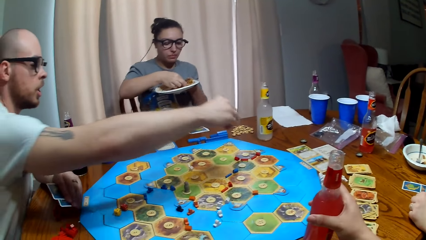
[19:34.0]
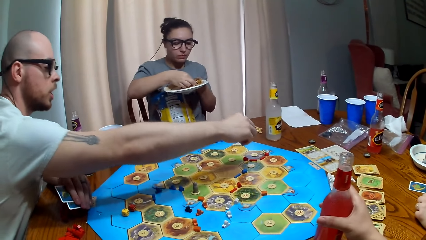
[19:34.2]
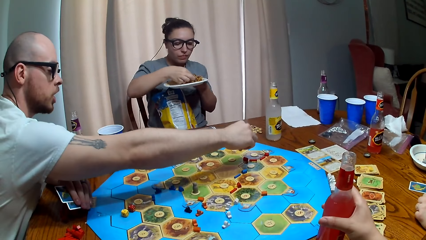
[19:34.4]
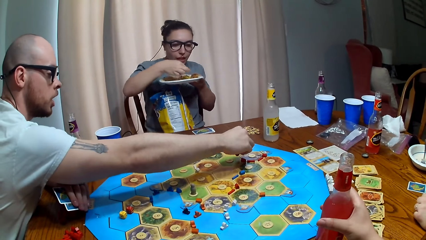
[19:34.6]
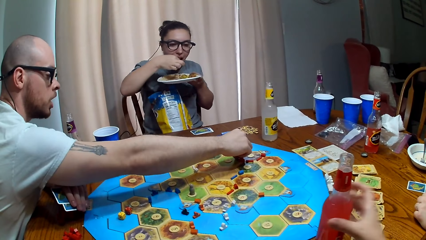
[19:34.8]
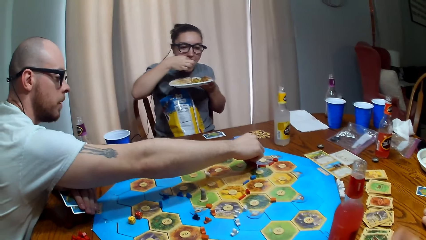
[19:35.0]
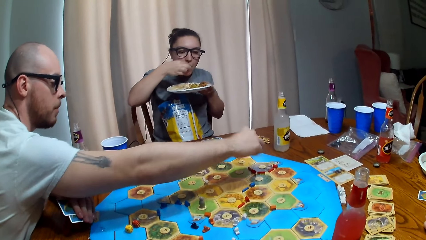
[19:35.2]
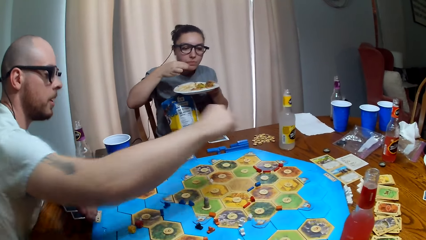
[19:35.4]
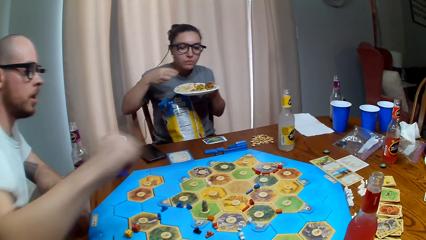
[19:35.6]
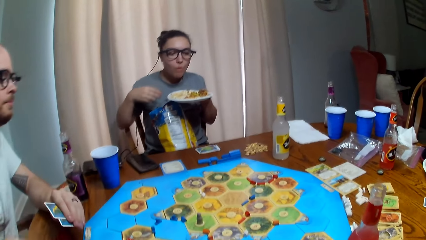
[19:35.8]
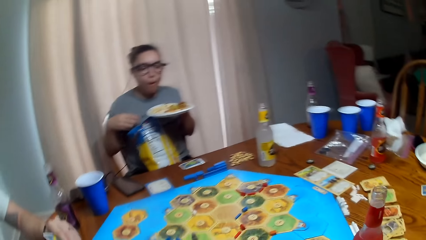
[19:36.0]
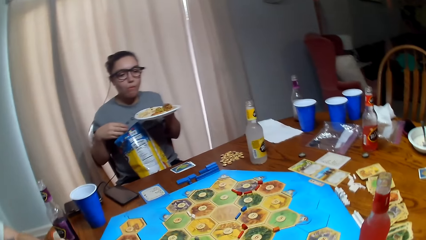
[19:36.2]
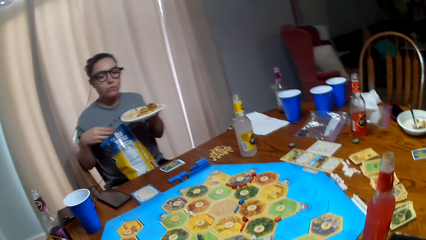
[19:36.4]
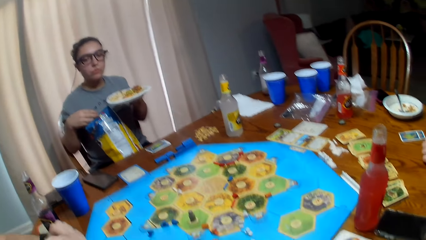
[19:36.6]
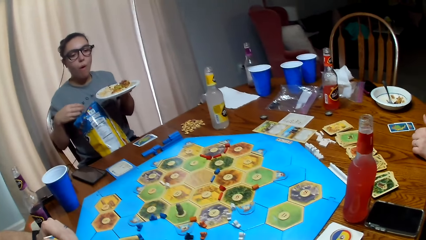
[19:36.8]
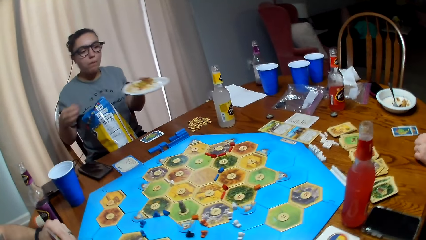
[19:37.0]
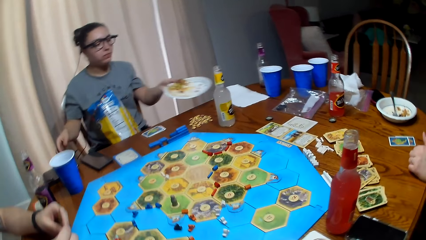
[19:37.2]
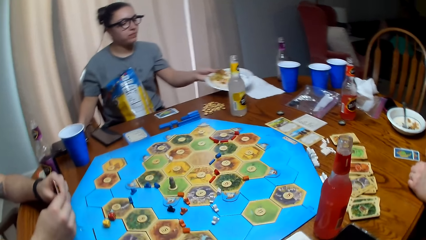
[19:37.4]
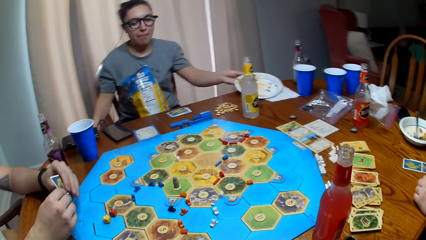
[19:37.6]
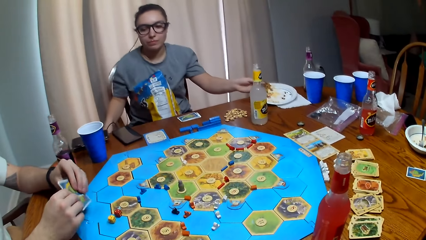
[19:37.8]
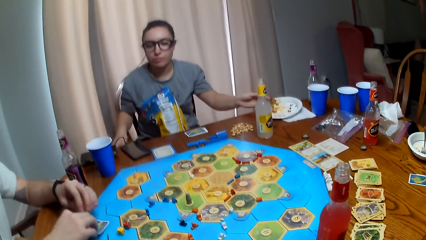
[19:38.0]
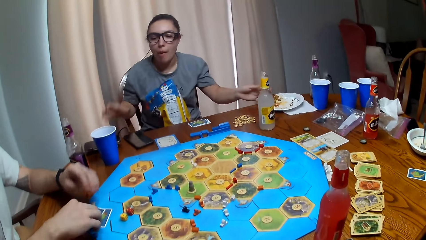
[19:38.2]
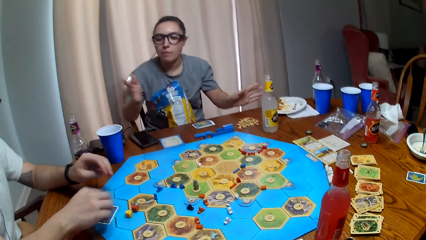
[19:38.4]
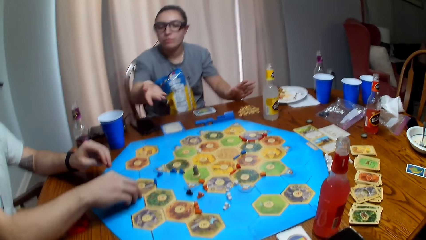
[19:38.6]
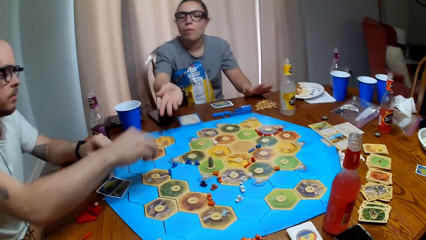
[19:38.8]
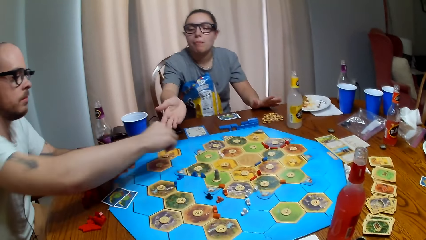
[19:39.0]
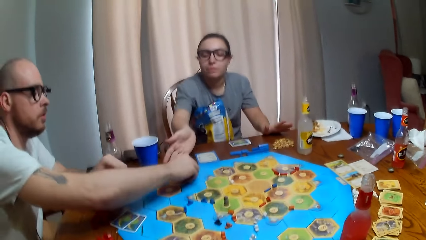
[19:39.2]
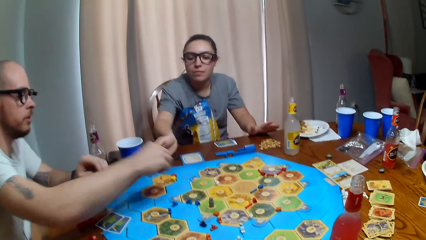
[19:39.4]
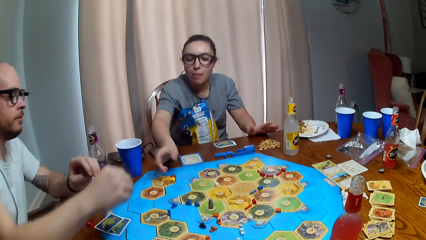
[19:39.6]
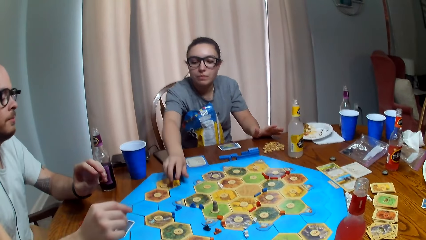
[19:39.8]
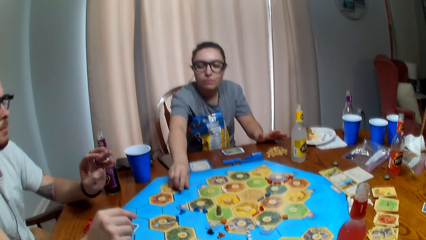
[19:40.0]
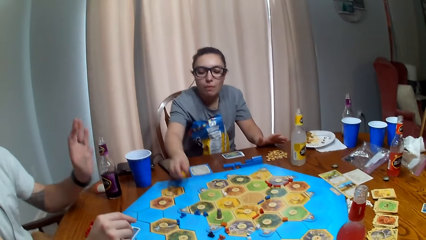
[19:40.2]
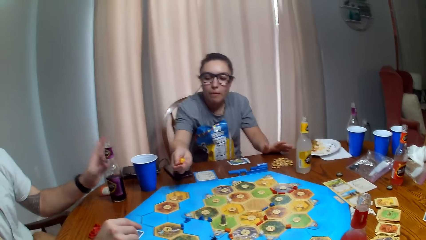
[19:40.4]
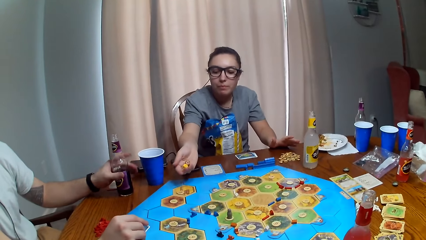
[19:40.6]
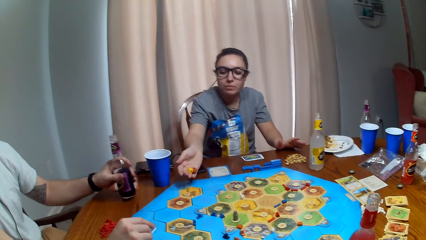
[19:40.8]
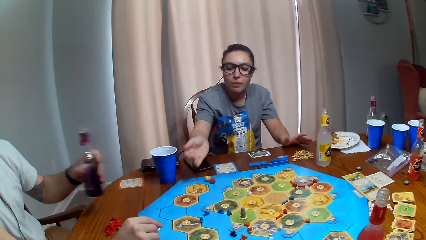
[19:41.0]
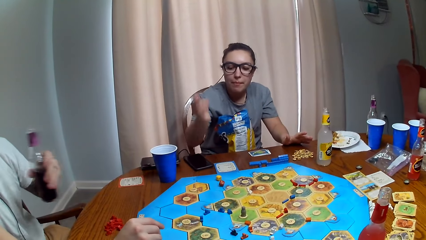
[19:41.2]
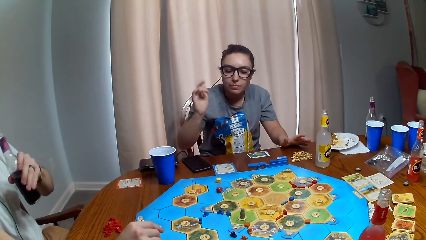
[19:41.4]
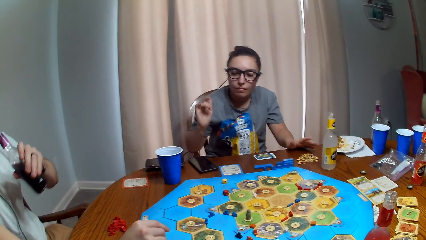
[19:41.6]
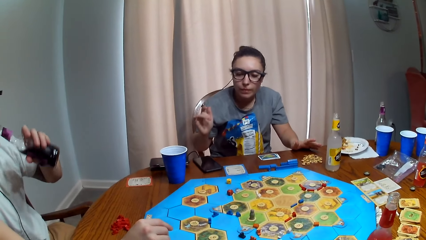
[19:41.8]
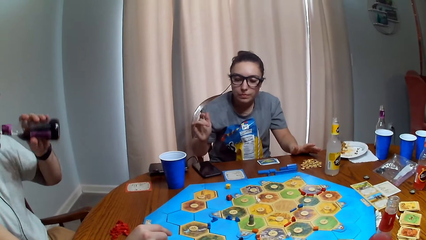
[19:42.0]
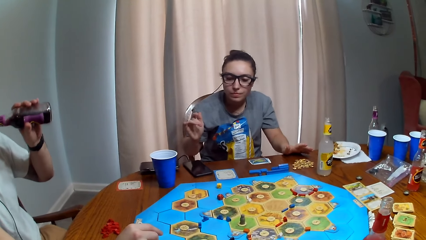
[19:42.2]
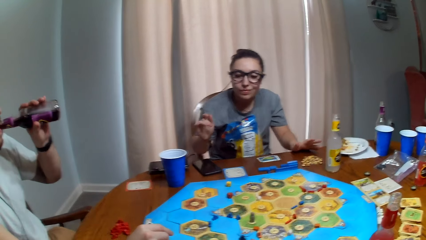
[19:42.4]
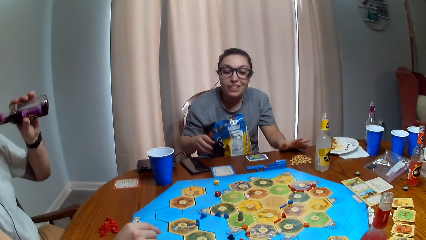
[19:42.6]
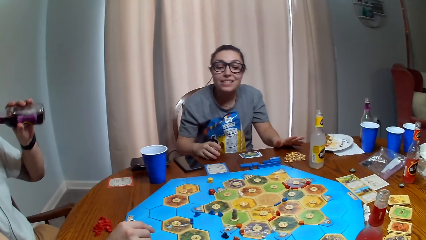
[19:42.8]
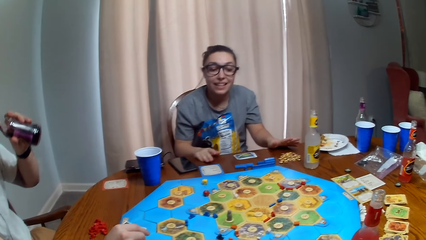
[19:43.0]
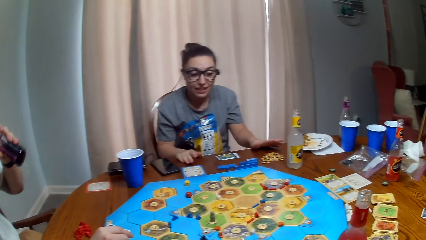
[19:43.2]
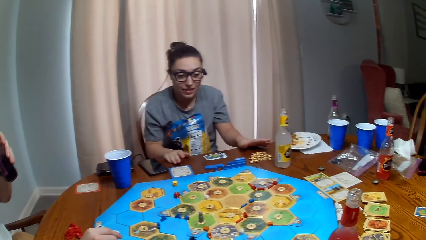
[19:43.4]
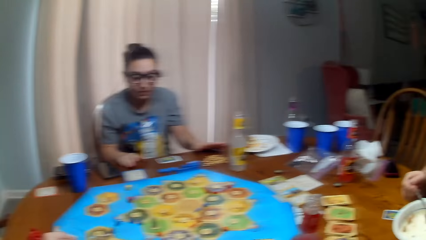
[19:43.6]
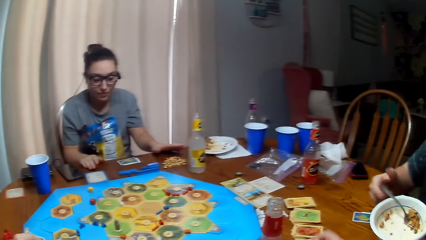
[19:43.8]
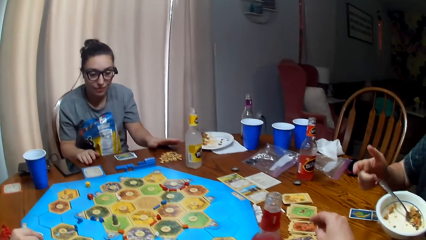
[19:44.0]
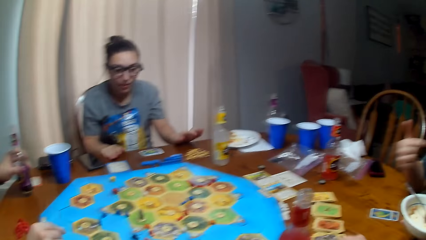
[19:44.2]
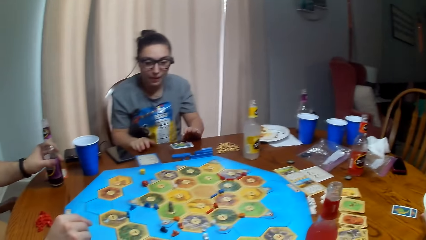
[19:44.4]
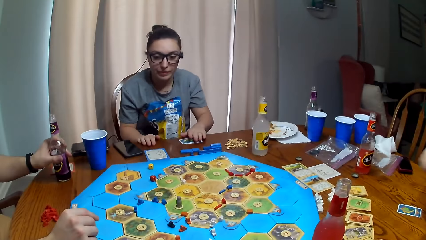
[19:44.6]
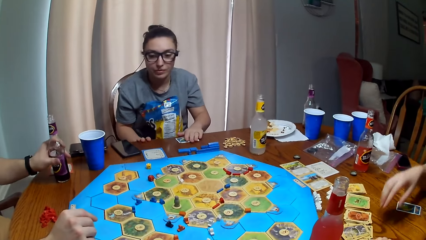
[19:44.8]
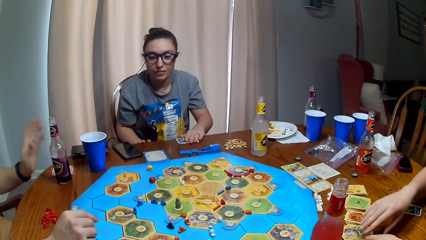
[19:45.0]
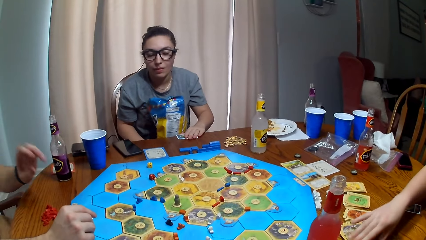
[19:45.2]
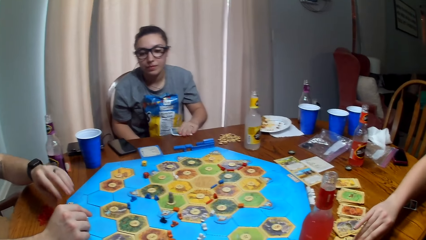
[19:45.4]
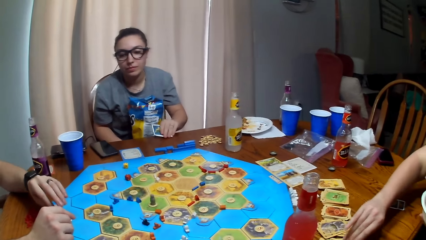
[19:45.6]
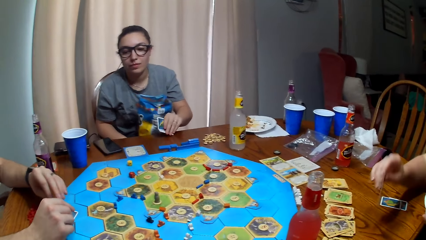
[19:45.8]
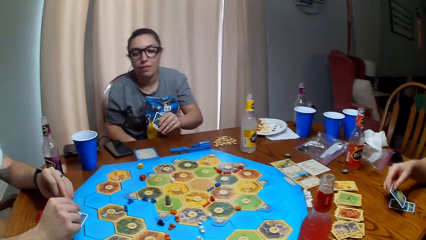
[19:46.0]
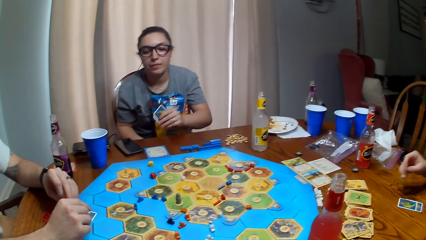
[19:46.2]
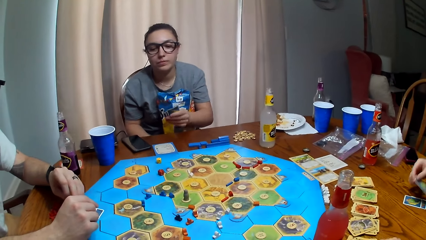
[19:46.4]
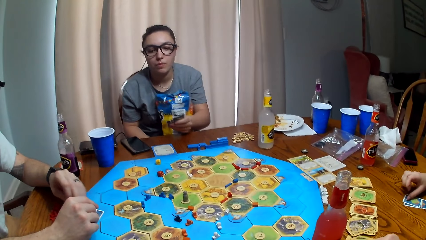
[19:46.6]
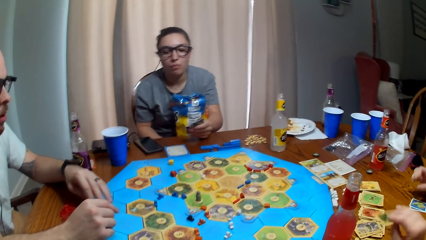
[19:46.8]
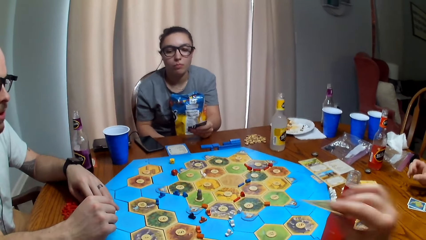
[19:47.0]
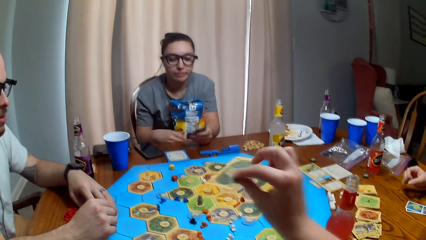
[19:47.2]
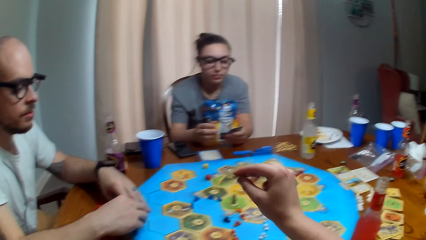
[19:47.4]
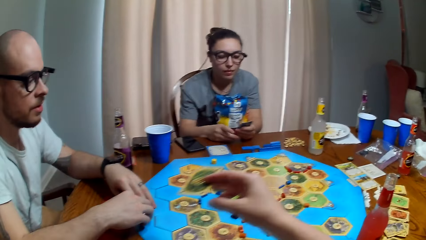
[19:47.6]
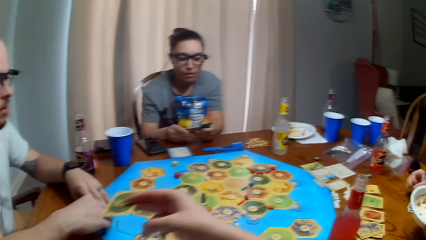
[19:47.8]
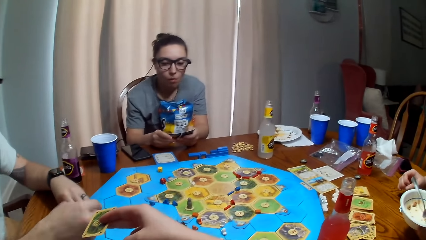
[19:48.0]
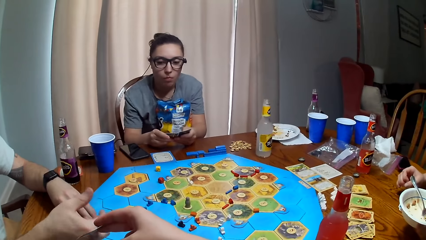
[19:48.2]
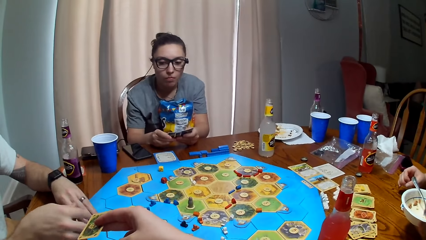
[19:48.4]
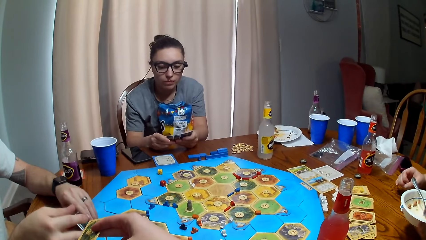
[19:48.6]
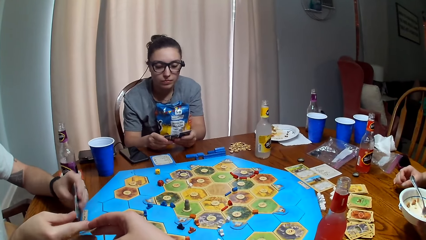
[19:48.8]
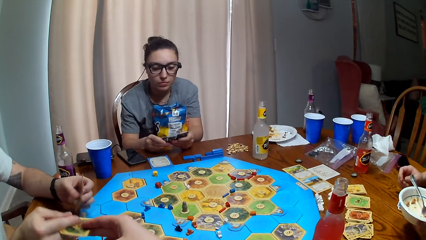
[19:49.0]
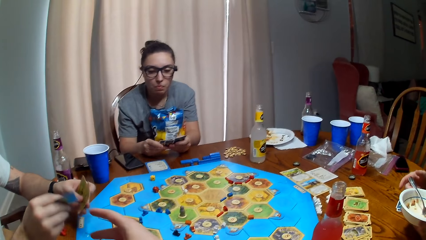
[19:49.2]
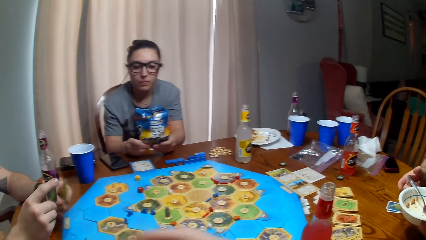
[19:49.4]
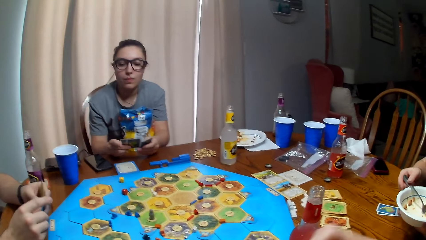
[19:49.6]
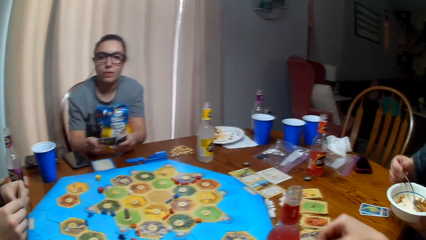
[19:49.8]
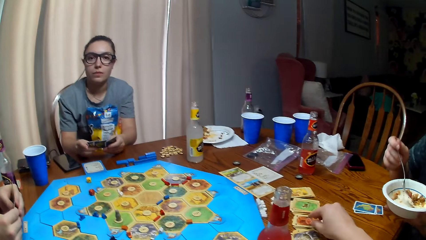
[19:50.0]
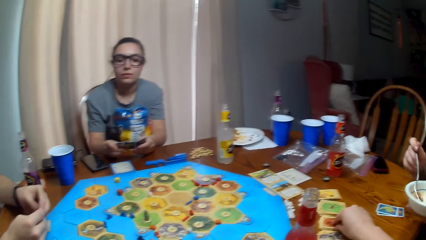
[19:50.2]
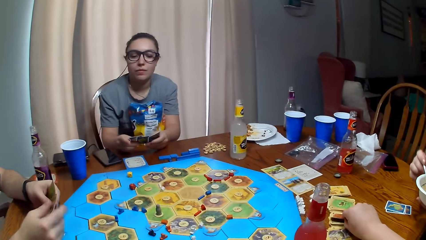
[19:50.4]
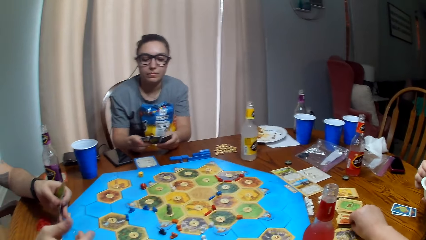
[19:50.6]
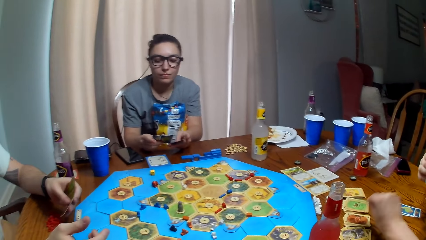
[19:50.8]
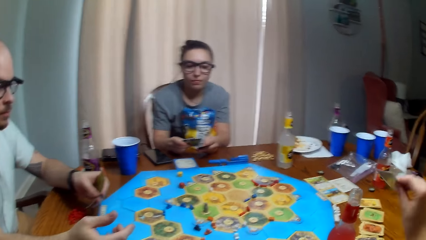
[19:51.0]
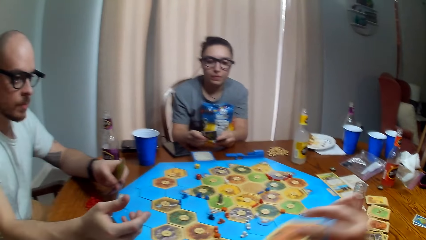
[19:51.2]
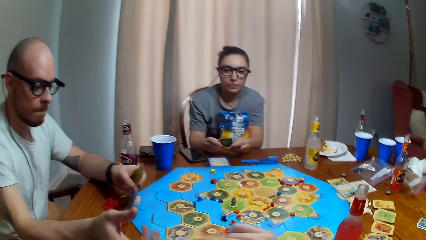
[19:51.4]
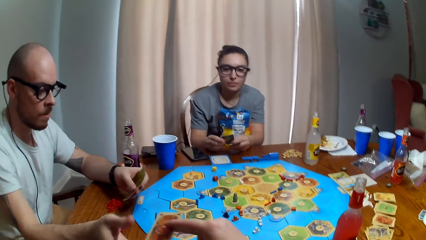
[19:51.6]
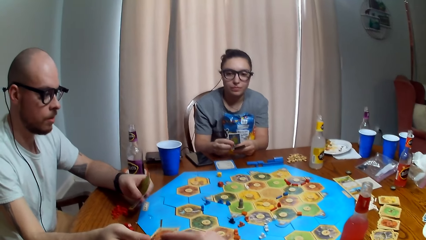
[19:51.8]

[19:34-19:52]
A person puts a pawn piece on the board game. Another person takes a bite of her food and puts her plate on something. The camera wearer talks. The first person gives the second person dice. The second person tosses the dice on the board game. The first person takes a sip of his soda. A third person picks up a card on the table. The camera wearer hands the first person a card. They pick up a card on the table.
